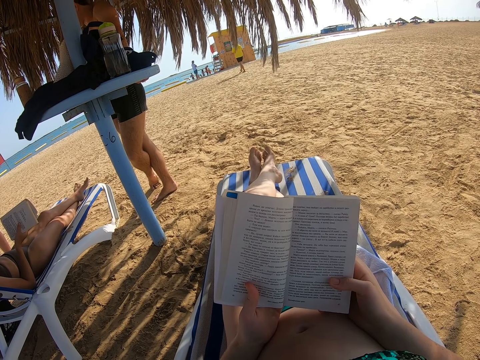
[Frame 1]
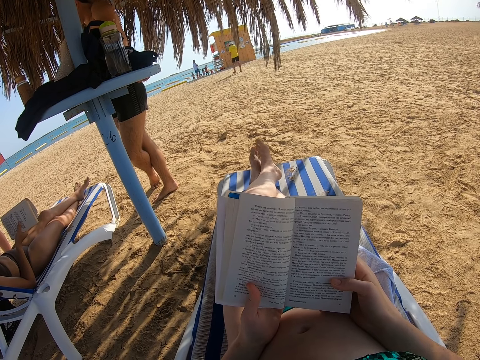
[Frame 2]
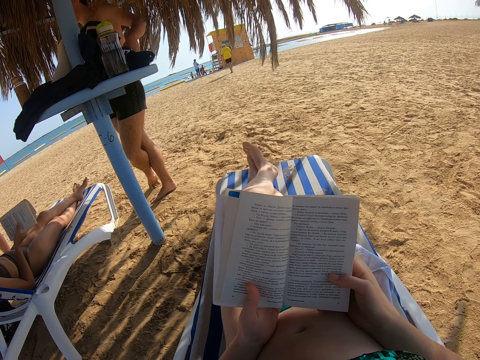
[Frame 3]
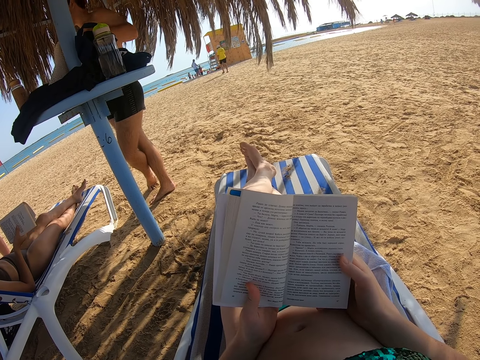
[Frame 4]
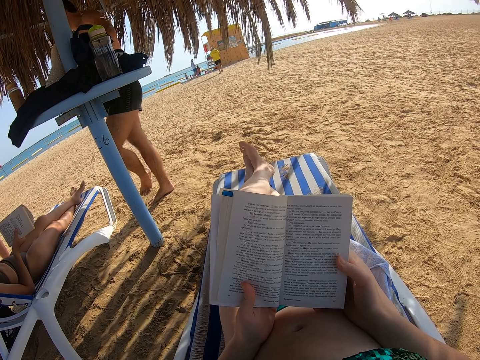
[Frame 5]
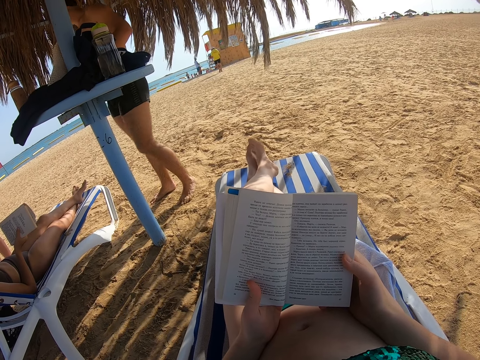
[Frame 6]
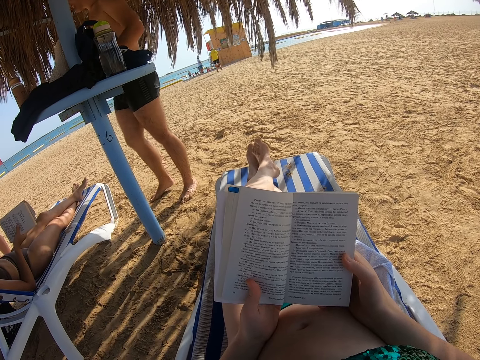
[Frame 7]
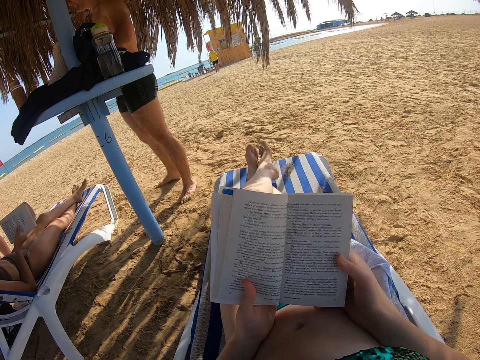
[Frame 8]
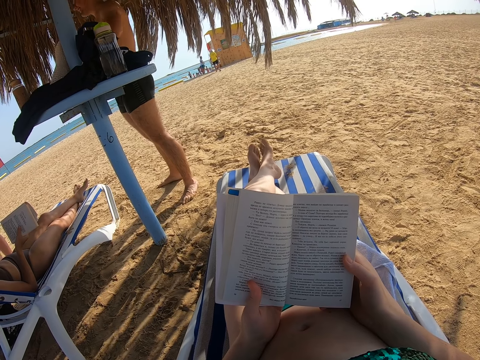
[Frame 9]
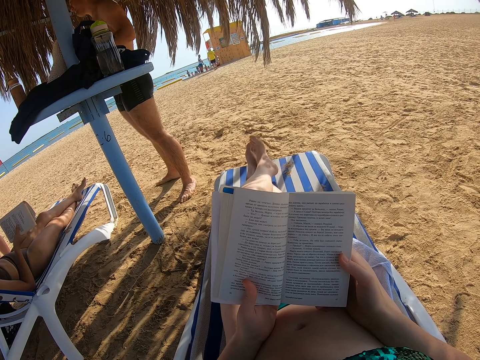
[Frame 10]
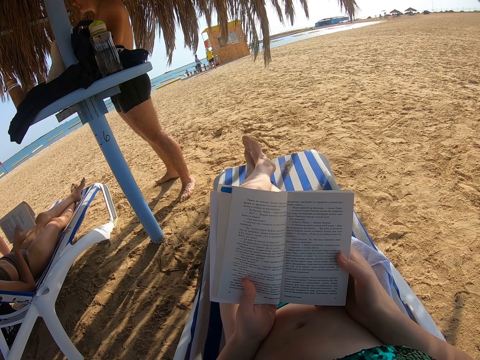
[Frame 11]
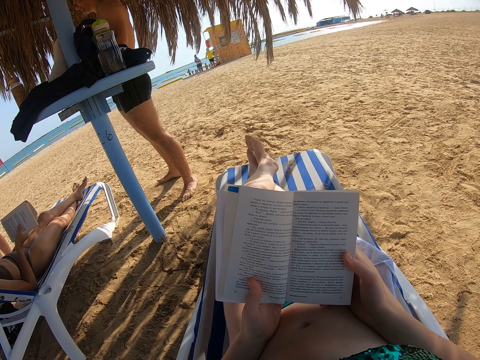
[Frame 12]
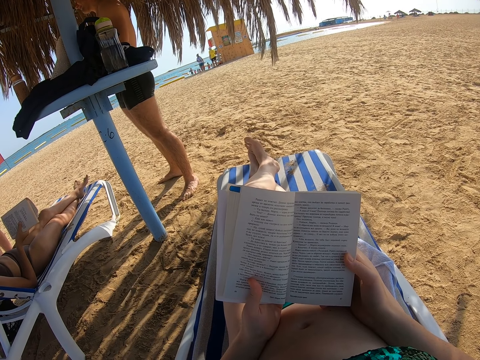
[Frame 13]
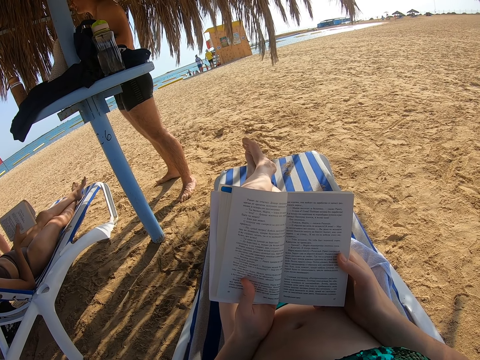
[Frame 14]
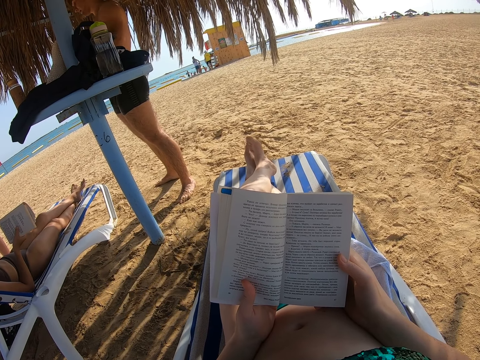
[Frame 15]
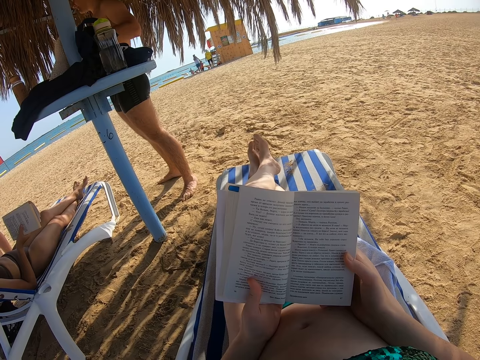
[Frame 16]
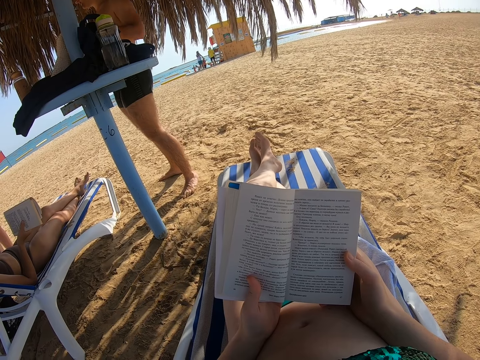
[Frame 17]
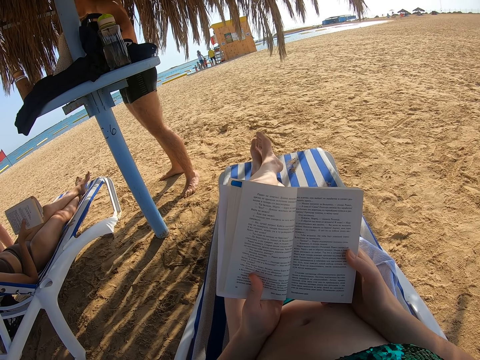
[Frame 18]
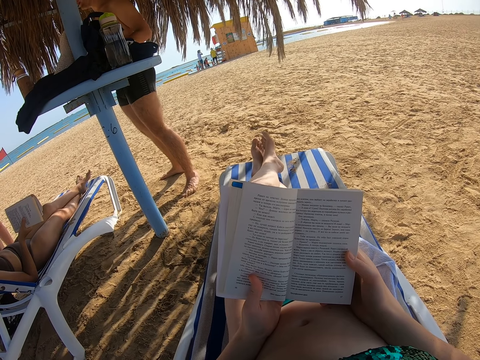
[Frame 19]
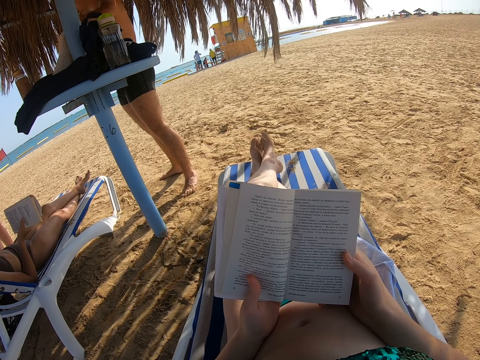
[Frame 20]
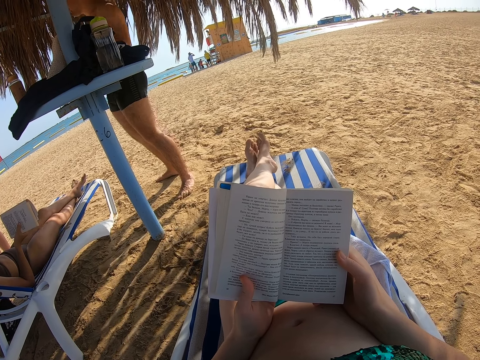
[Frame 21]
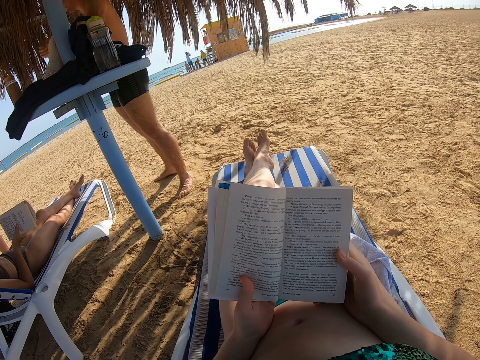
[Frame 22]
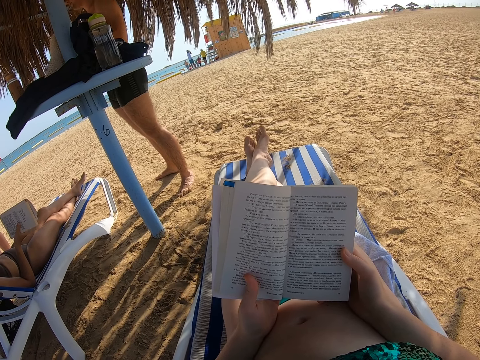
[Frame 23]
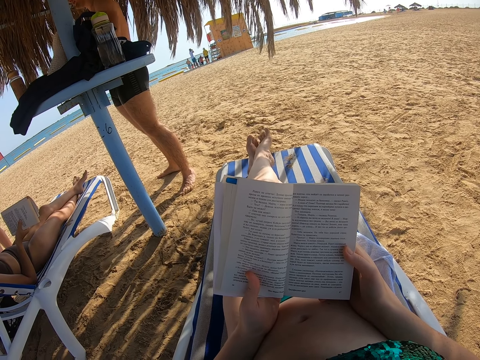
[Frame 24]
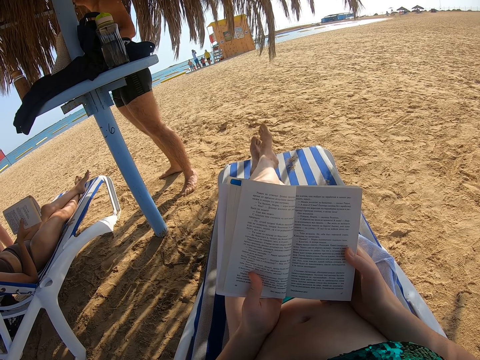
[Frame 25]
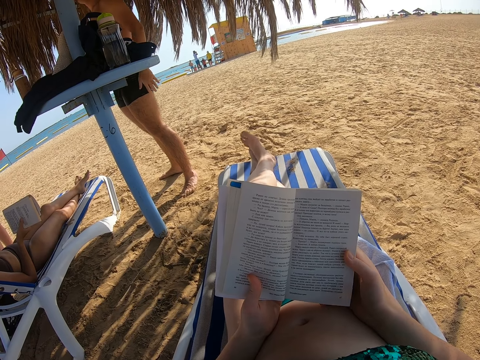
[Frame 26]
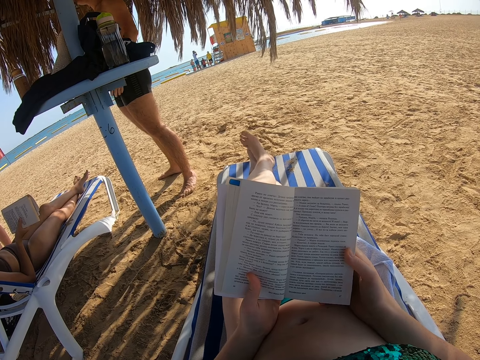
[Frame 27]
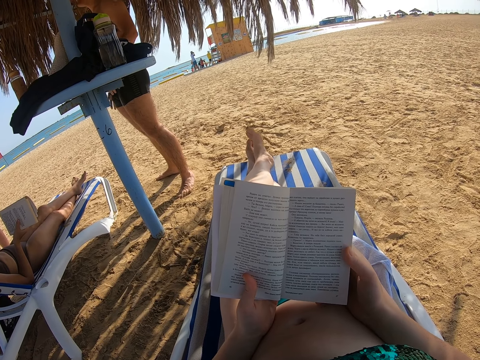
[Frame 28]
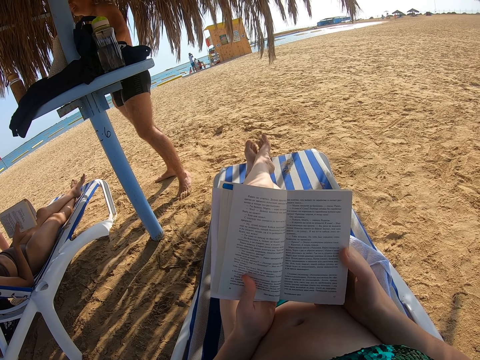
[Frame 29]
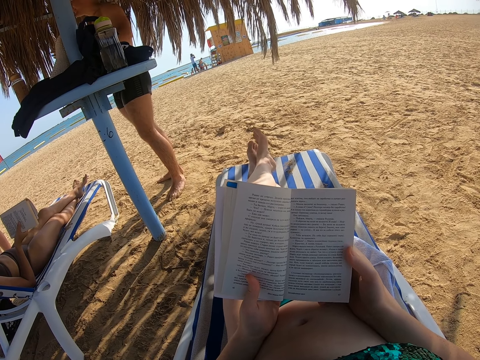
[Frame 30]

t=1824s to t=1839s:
A man moves the legs. The camera wearer reads the book. The man does something. The camera wearer reads the book.

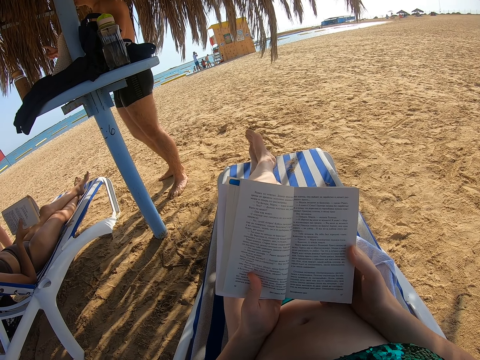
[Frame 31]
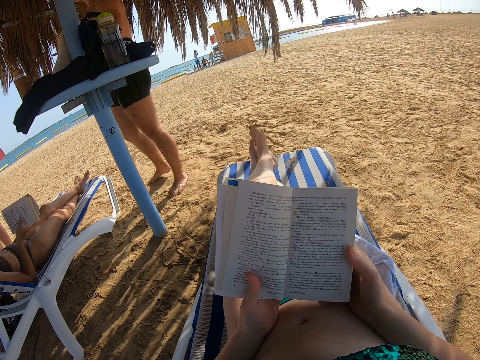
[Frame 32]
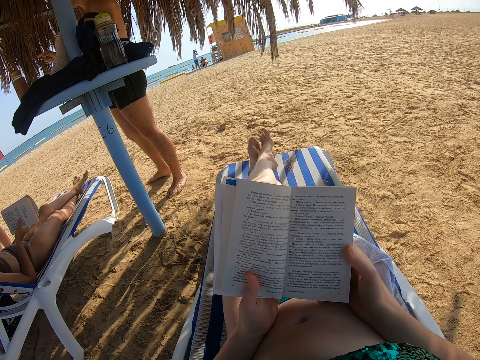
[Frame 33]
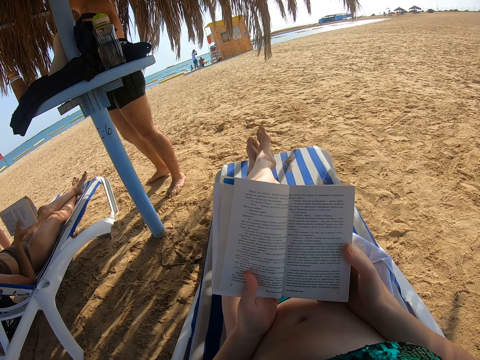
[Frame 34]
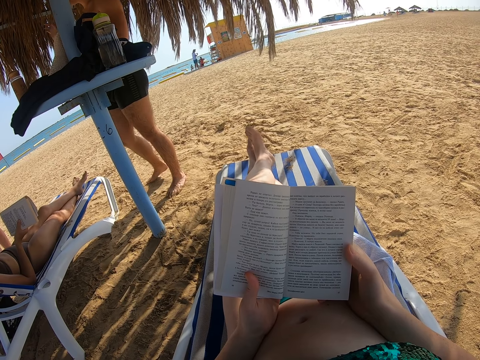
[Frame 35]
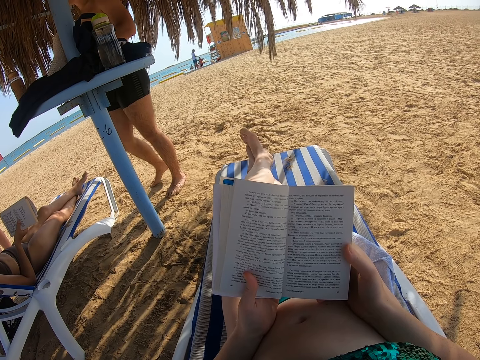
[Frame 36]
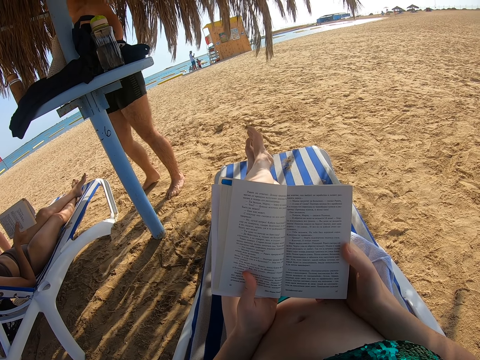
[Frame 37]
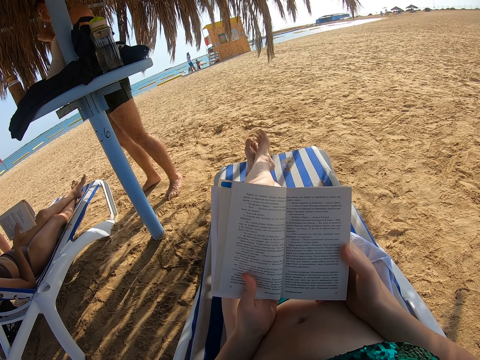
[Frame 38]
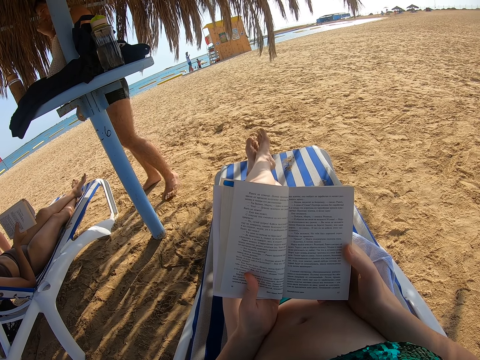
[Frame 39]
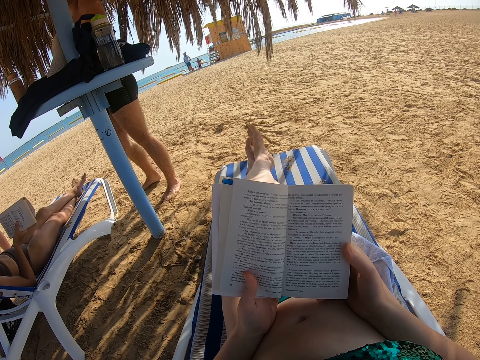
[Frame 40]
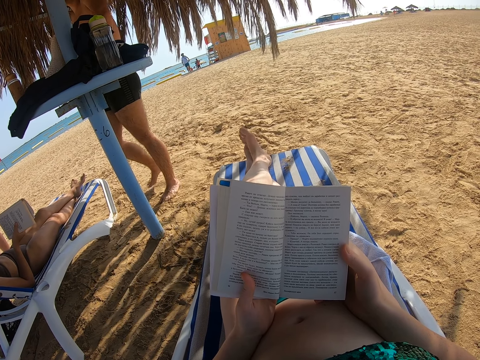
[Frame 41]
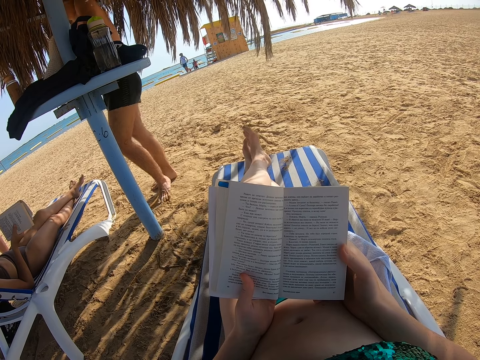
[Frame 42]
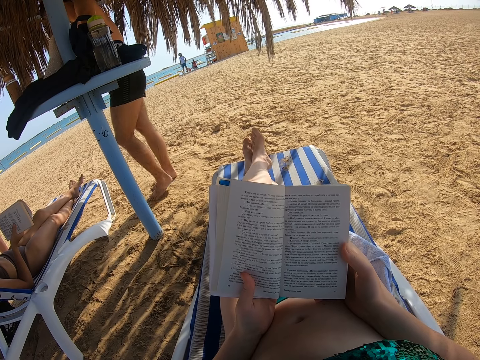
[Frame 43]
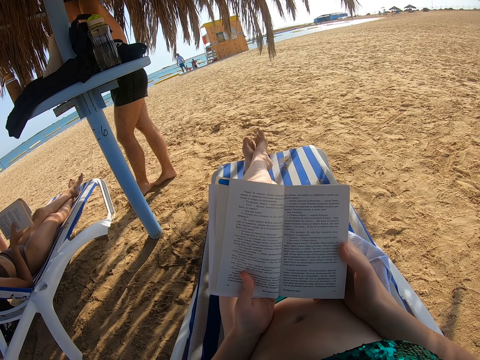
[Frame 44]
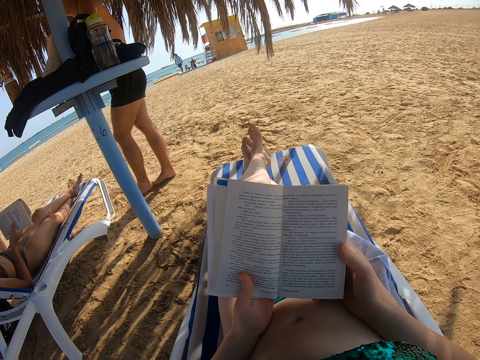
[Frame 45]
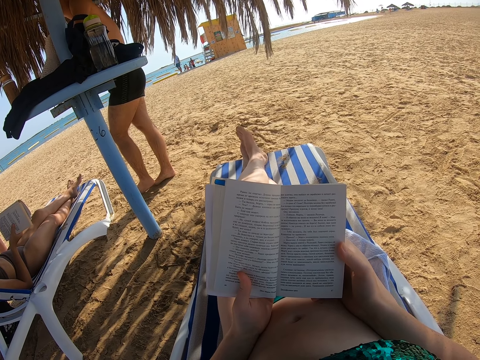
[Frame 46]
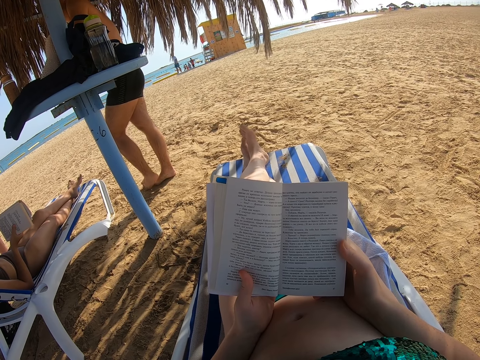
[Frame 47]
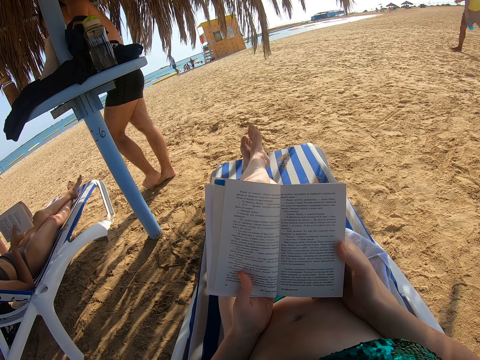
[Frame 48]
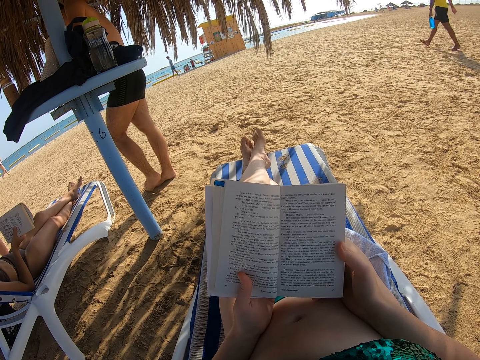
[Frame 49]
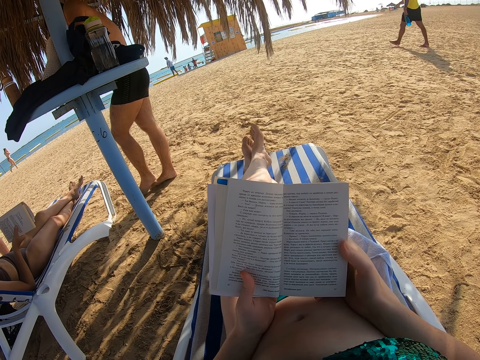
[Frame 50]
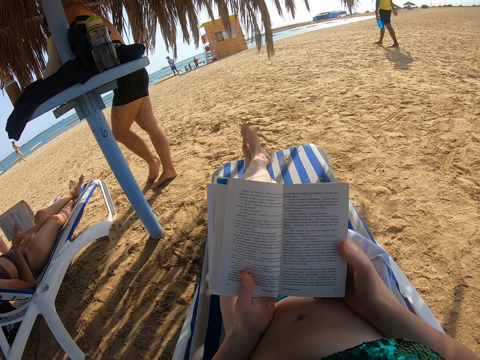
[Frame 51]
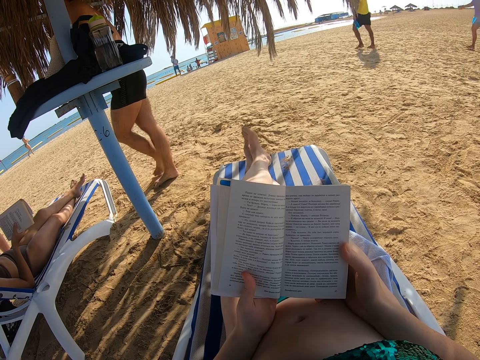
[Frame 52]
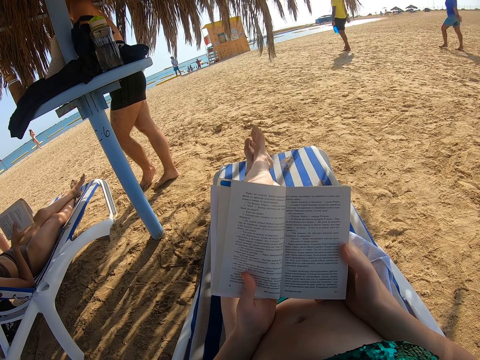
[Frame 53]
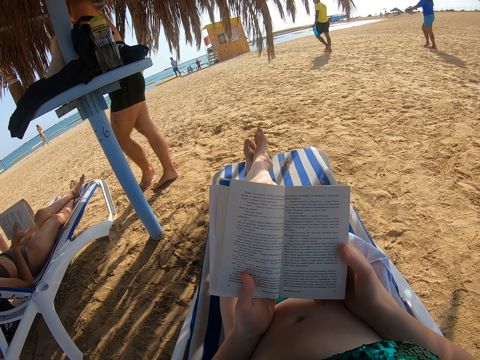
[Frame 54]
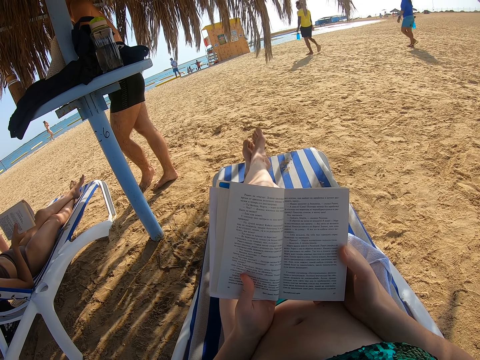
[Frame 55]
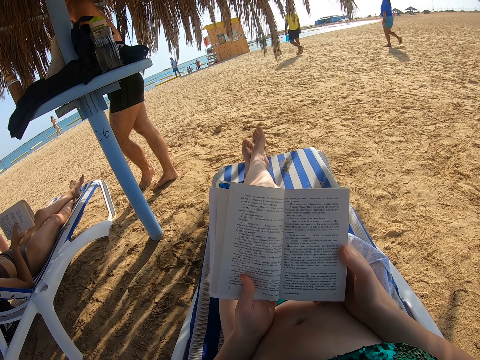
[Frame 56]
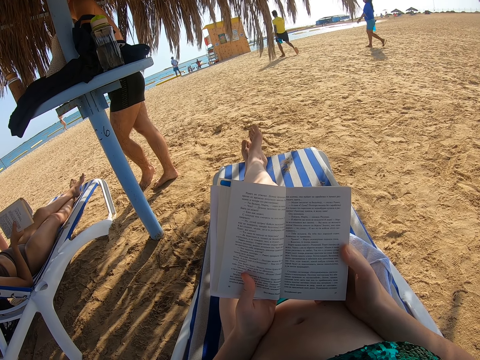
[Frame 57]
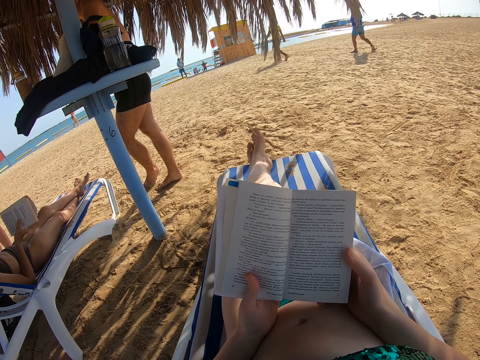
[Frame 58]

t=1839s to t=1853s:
A man moves the legs. The camera wearer reads the book. Another man walks around. A lady walks around. The camera wearer reads the book.
